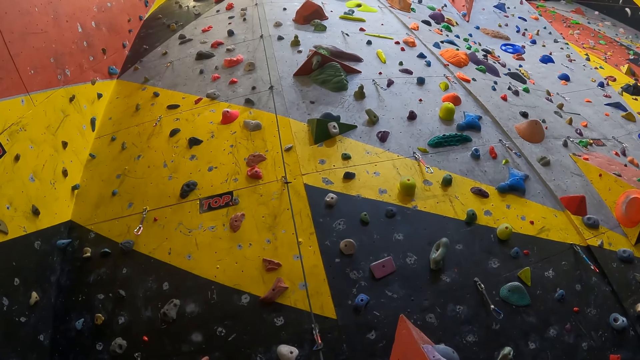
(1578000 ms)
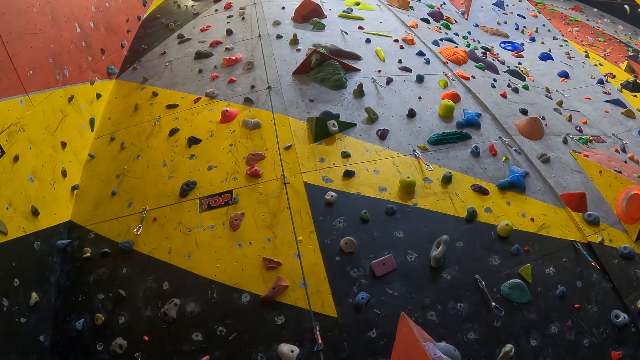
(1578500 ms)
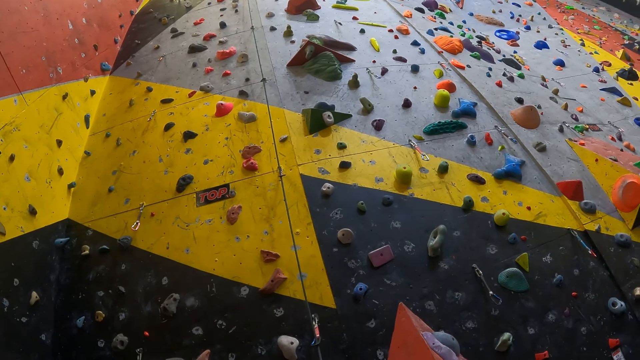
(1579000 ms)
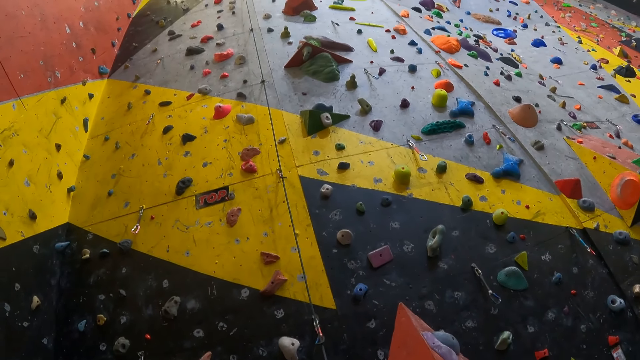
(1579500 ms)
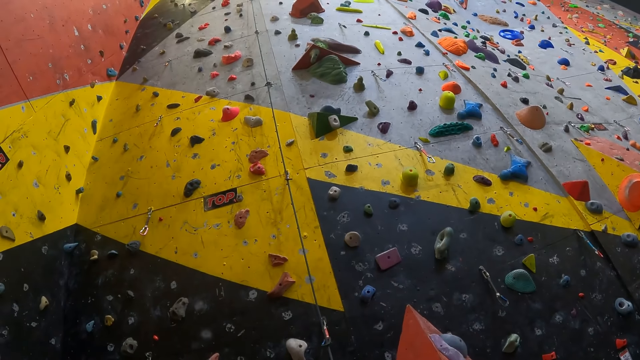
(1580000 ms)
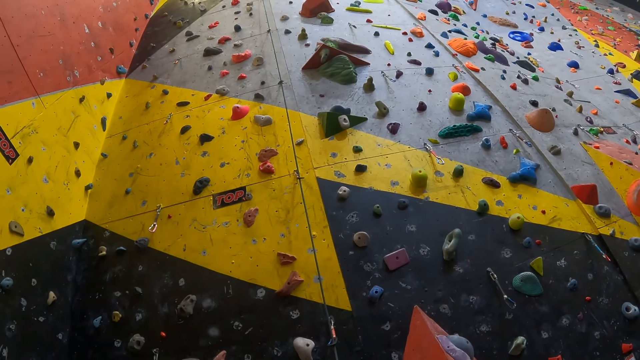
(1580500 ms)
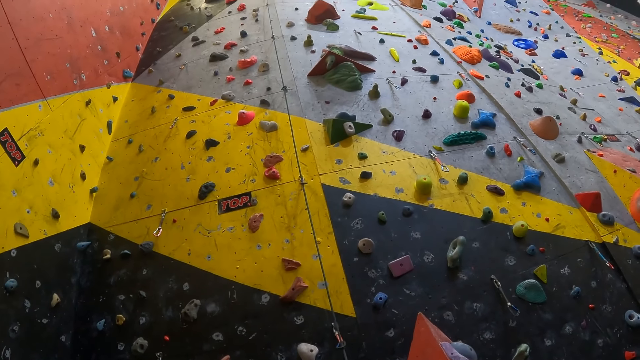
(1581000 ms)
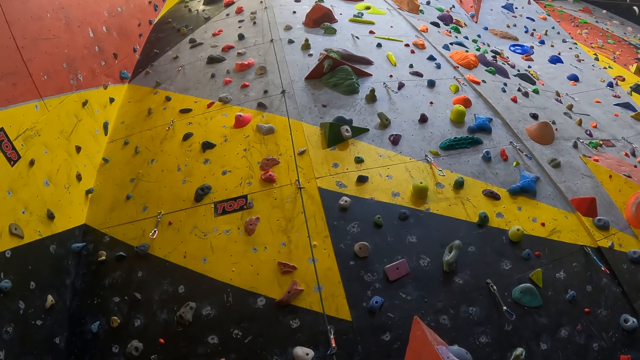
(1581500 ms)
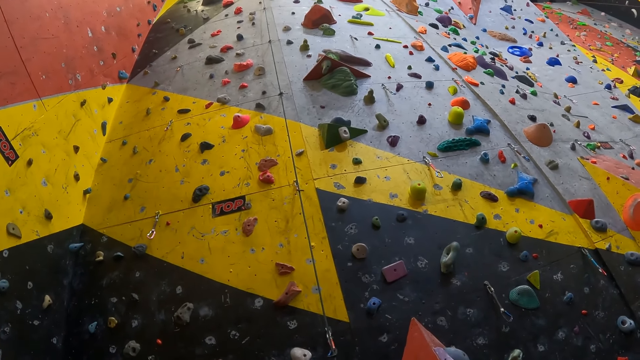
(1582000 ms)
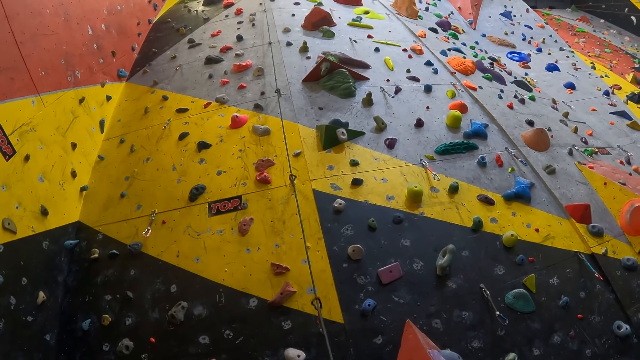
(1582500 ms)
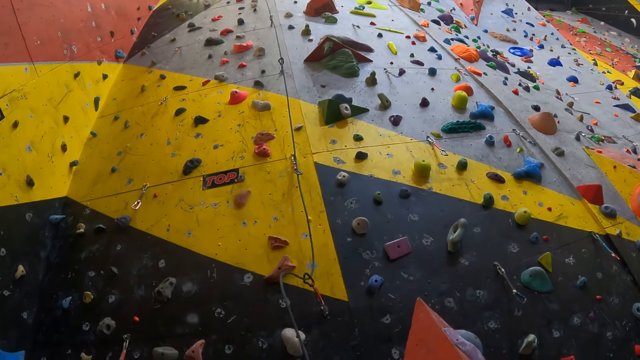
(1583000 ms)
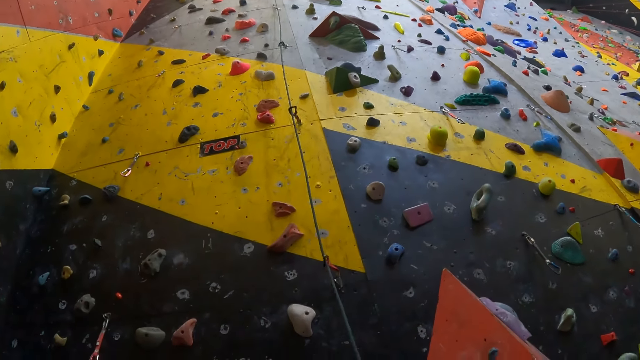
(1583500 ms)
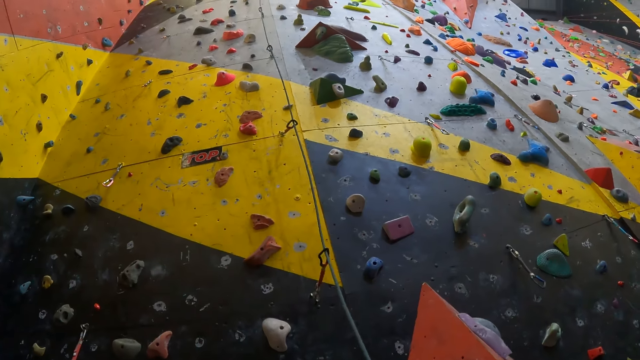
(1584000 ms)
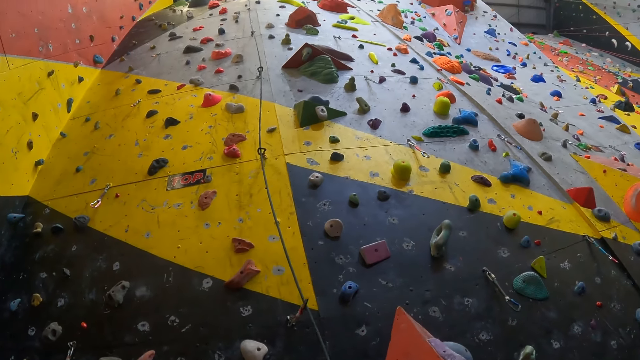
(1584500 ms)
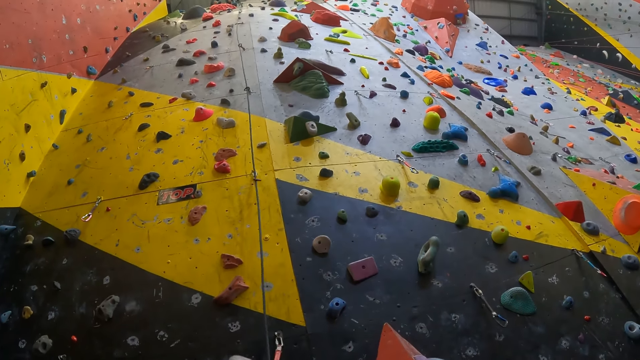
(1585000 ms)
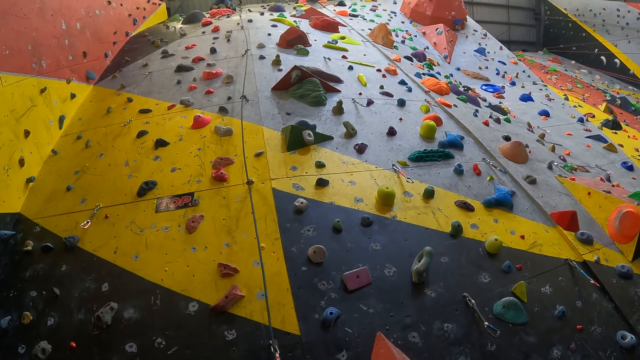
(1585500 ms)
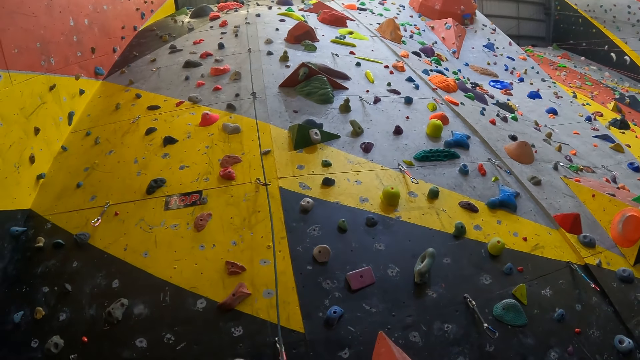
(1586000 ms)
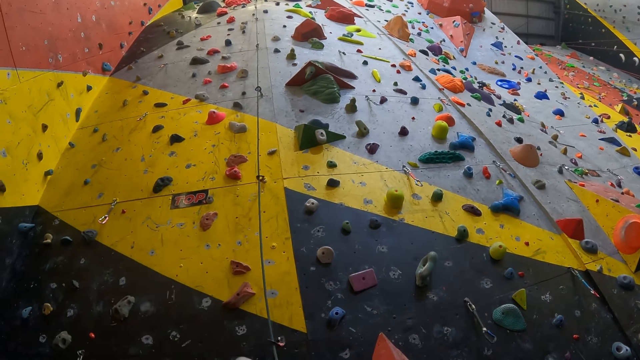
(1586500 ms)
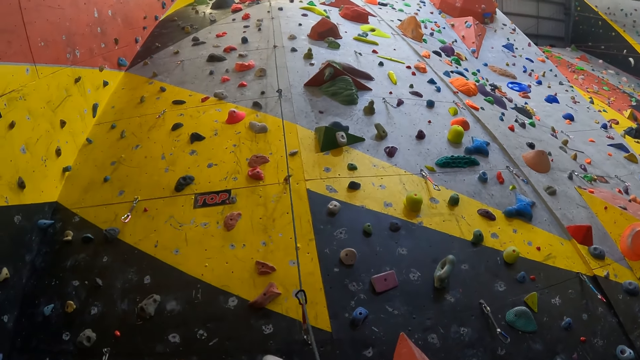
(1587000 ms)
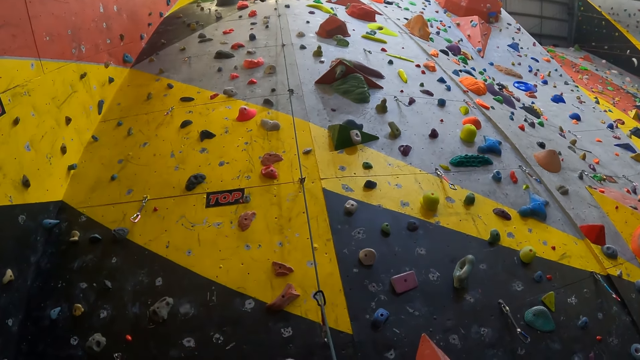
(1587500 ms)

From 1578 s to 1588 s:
The camera wearer adjusts a rope.

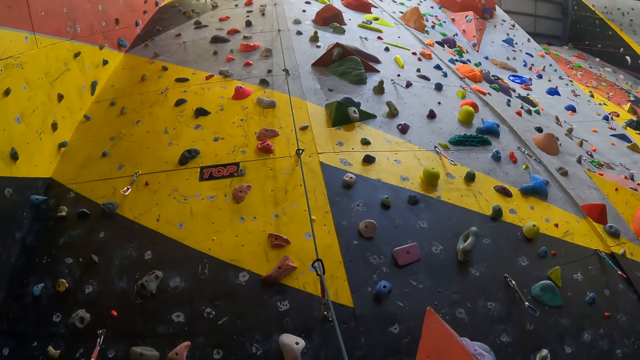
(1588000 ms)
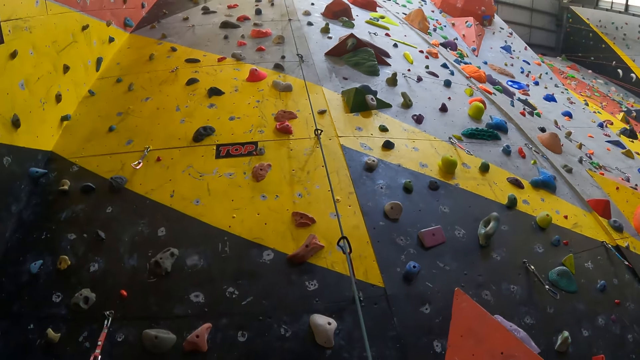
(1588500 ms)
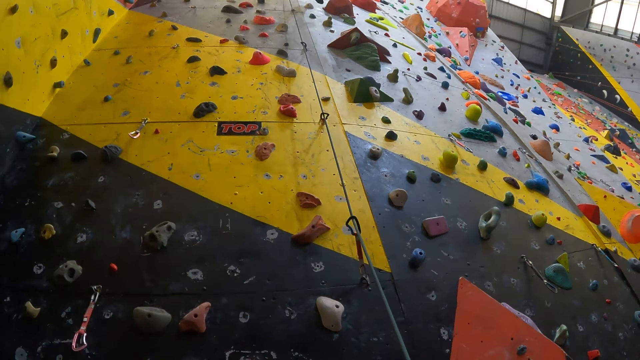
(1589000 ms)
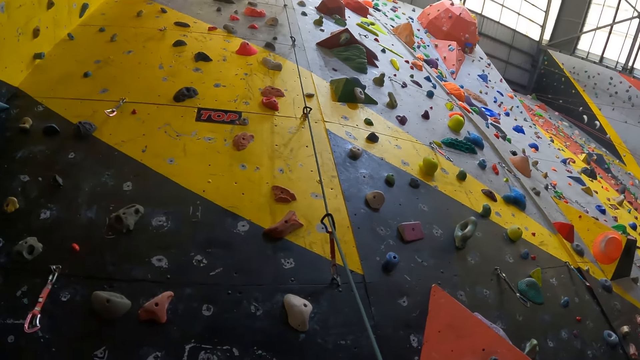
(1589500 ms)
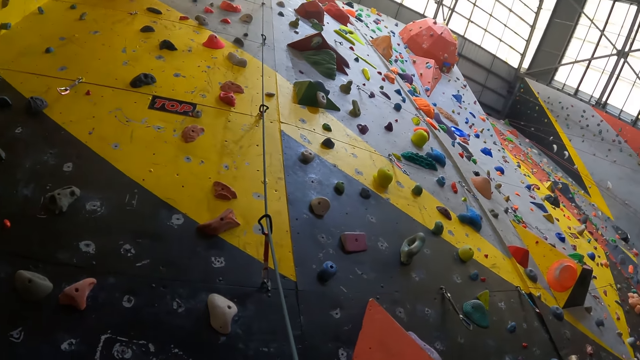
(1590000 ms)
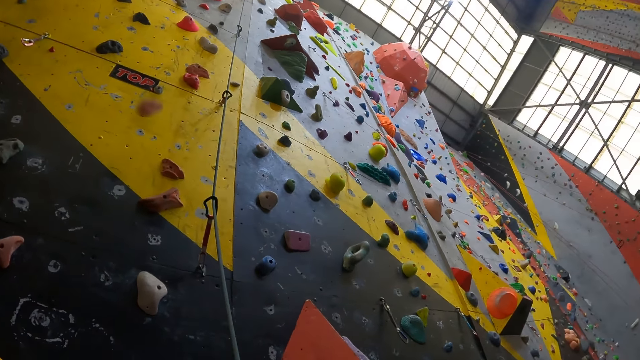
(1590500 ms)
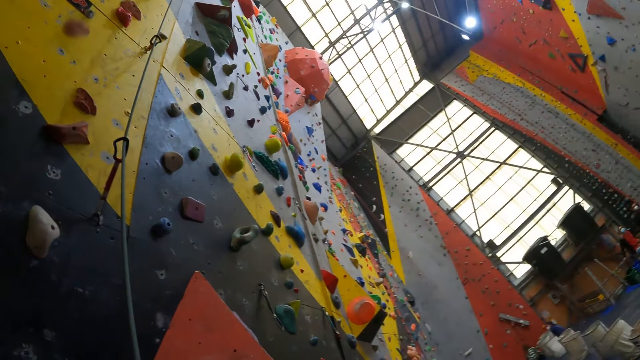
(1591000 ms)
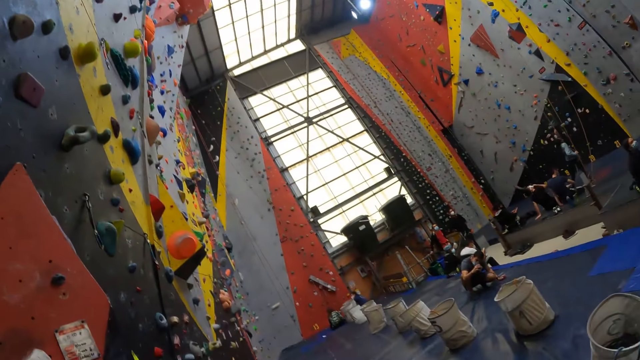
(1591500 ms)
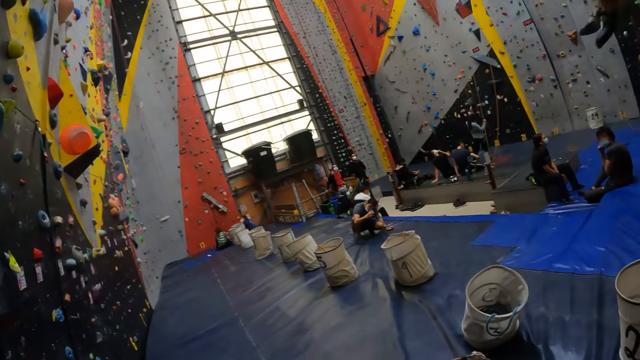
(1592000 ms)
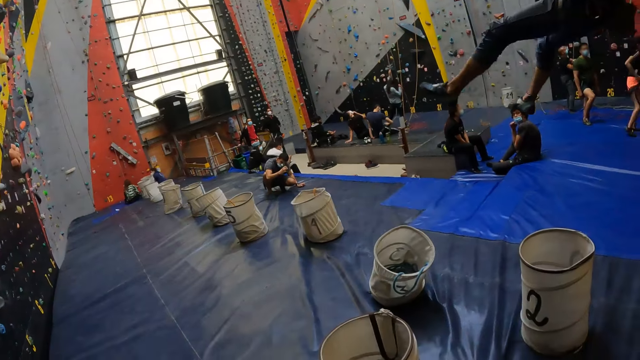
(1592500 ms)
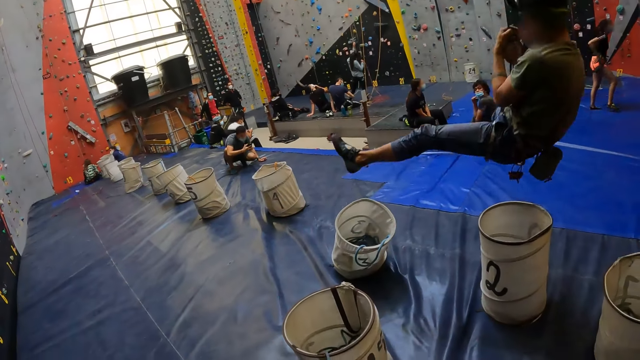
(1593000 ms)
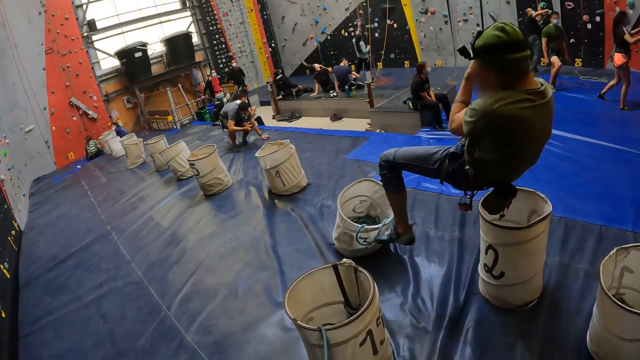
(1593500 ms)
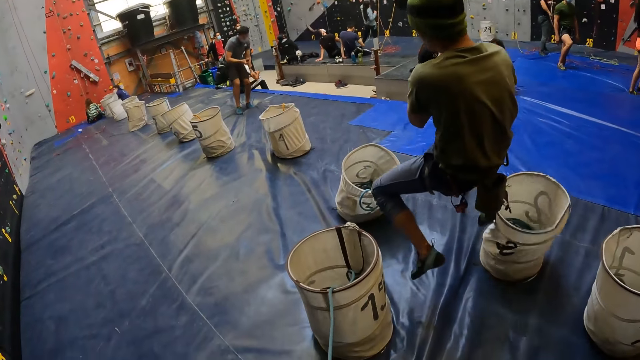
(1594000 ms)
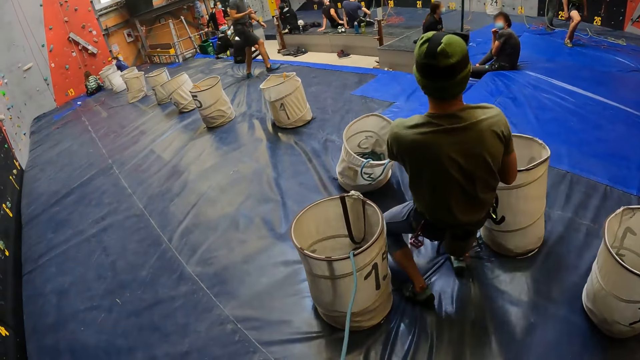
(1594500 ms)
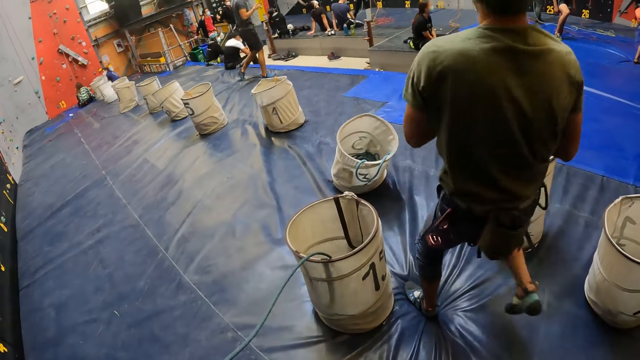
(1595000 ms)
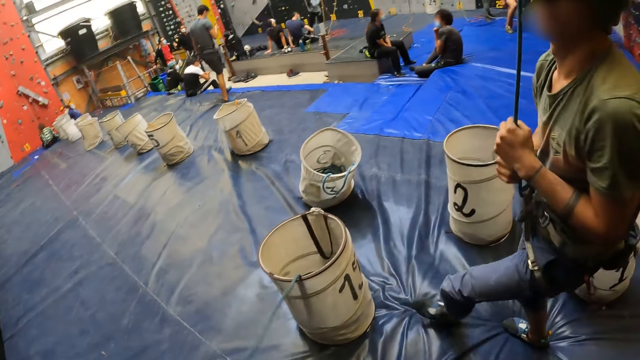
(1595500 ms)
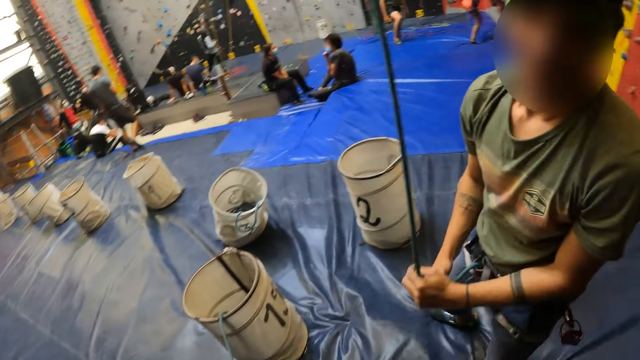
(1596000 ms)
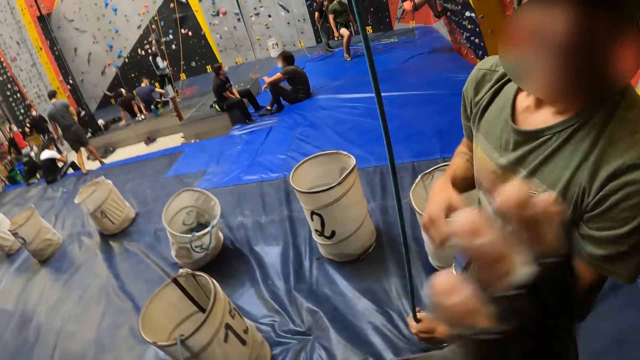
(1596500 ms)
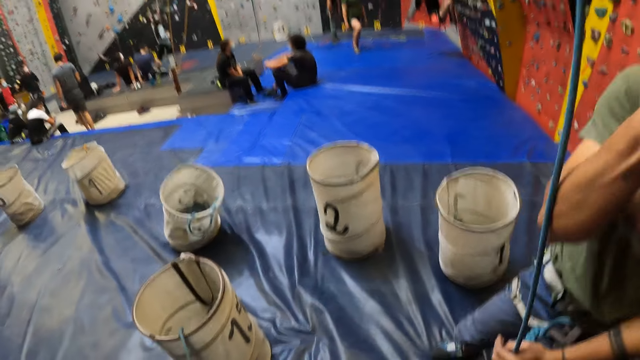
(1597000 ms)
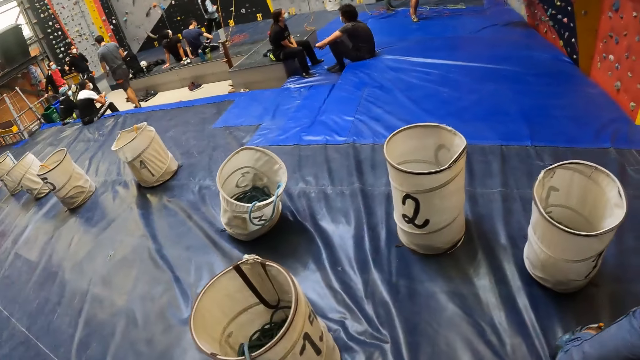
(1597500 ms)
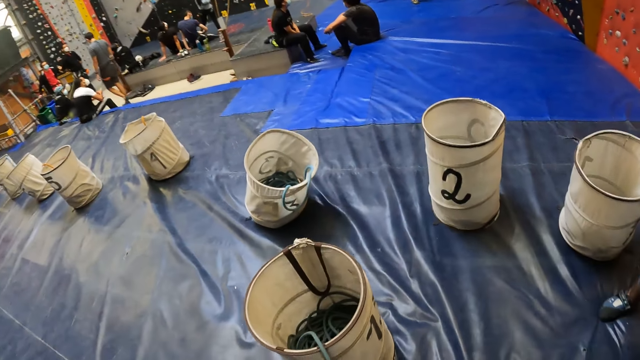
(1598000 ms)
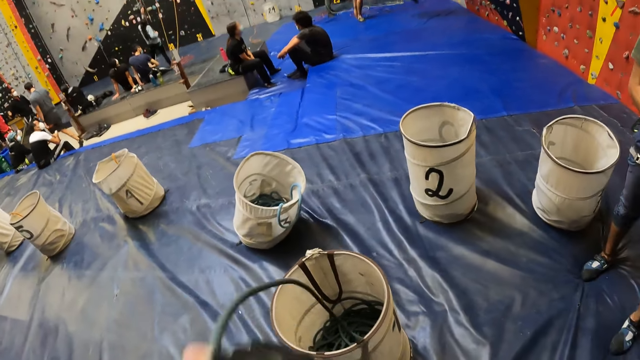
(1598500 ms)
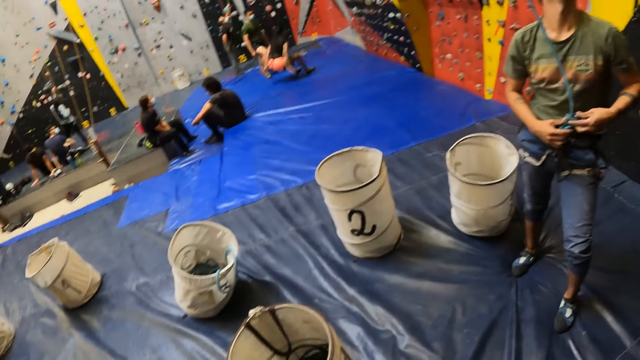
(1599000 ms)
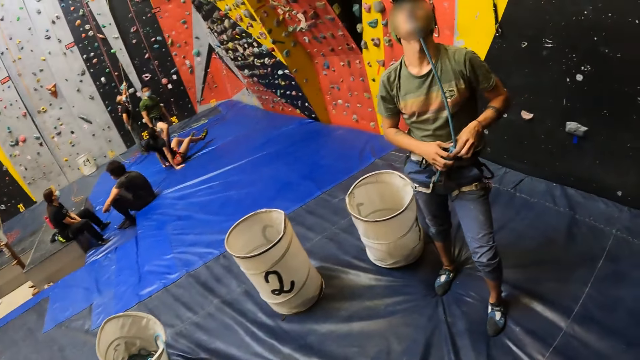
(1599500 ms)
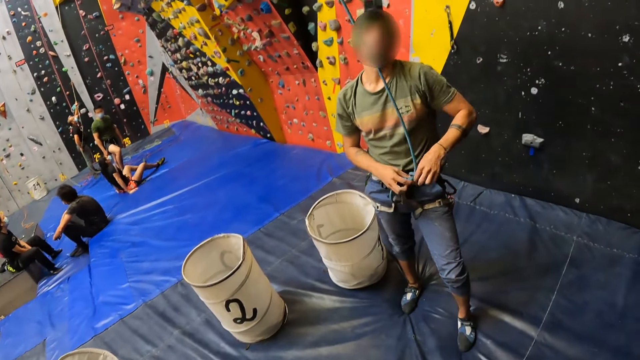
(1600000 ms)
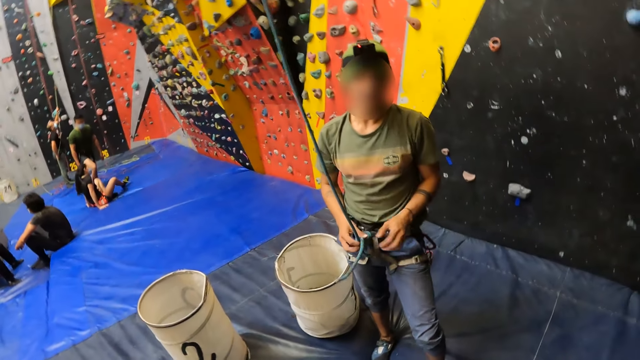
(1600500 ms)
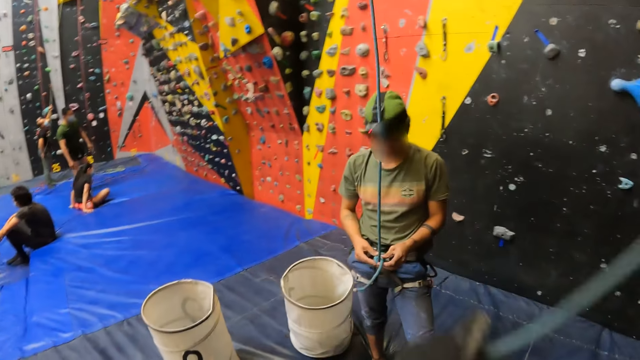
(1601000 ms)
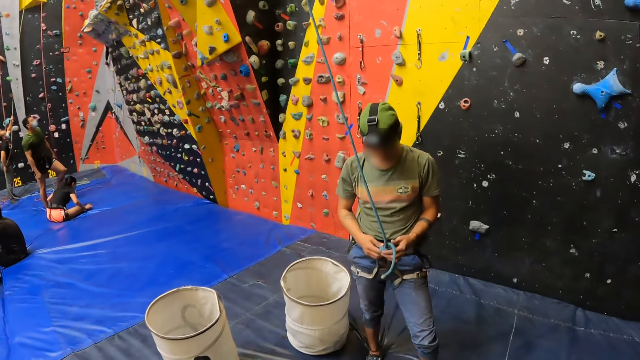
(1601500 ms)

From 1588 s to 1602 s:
The camera wearer looks around the wall. A man swings down. The man moves beside the camera wearer. The camera wearer moves the right hand. The man shows the camera wearer a fist. The camera wearer adjusts a rope. They move the left hand. They look at the man. The man unties the rope.
